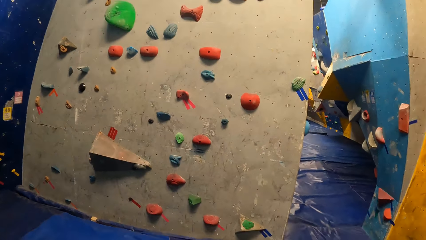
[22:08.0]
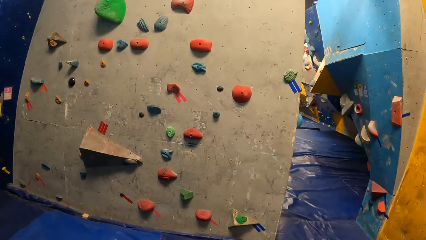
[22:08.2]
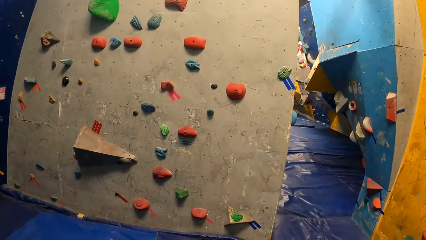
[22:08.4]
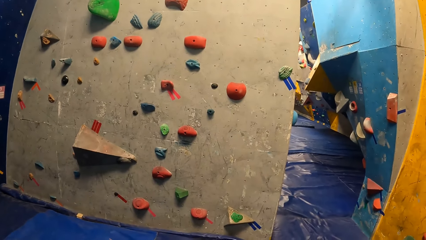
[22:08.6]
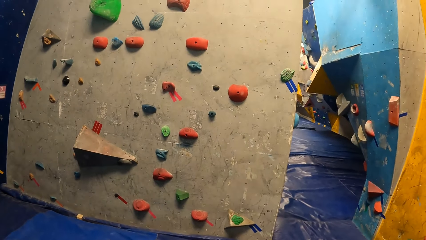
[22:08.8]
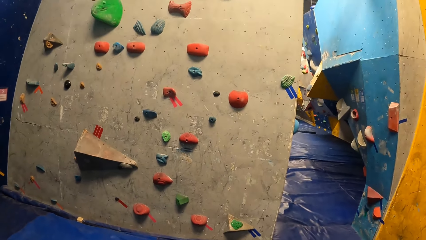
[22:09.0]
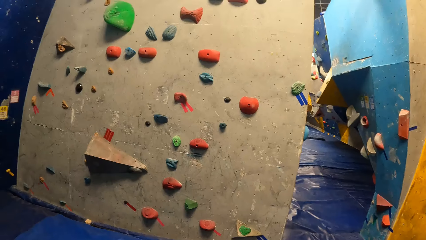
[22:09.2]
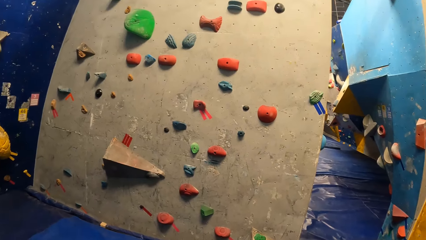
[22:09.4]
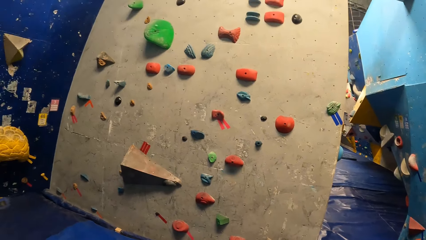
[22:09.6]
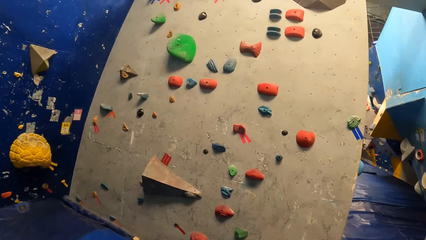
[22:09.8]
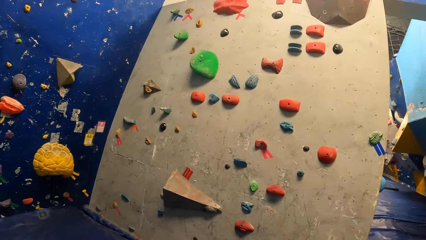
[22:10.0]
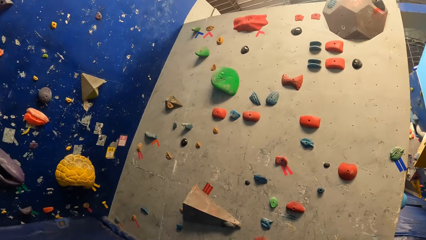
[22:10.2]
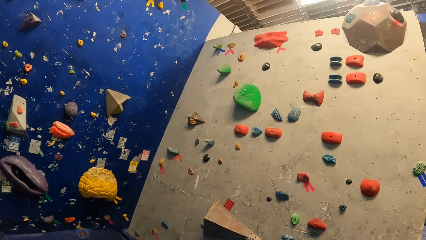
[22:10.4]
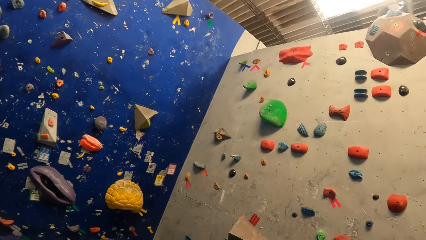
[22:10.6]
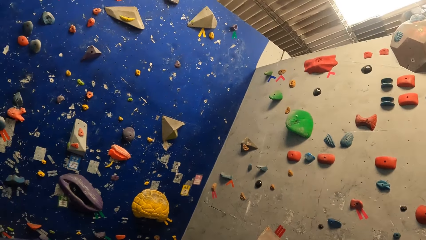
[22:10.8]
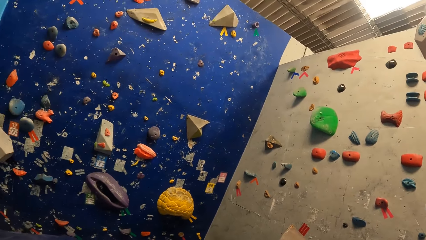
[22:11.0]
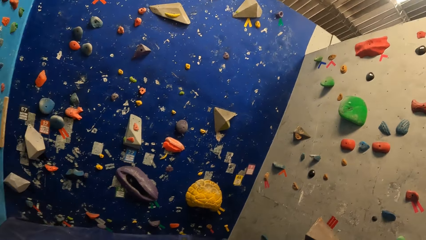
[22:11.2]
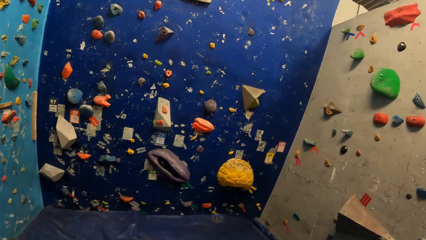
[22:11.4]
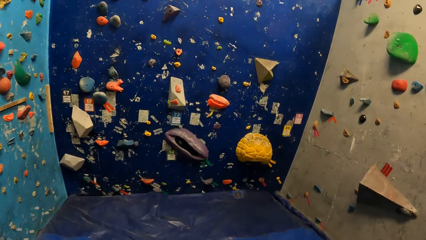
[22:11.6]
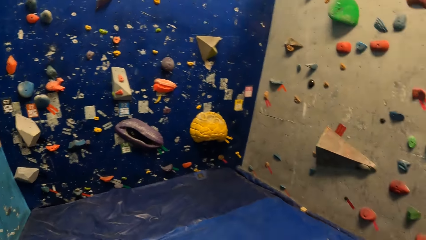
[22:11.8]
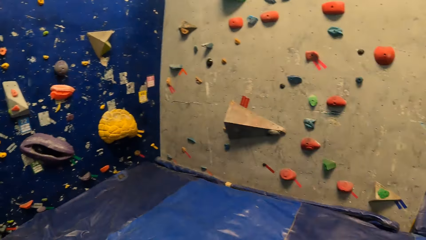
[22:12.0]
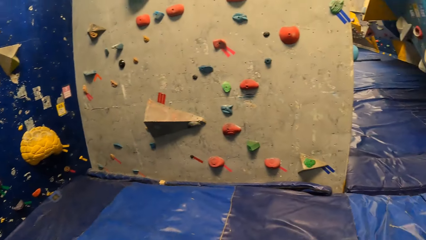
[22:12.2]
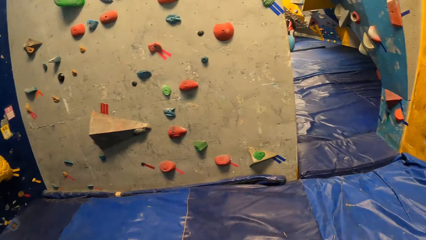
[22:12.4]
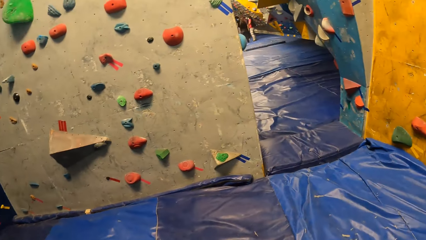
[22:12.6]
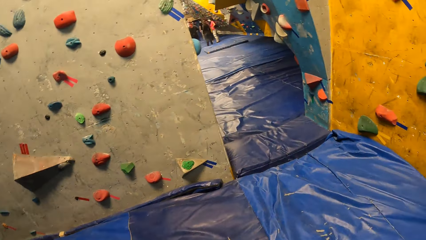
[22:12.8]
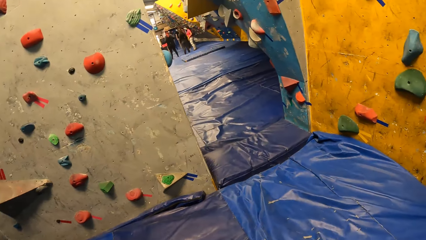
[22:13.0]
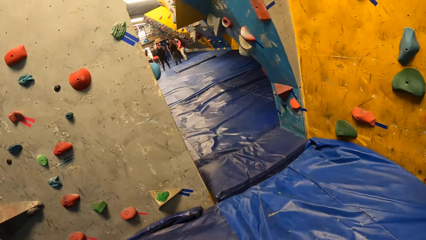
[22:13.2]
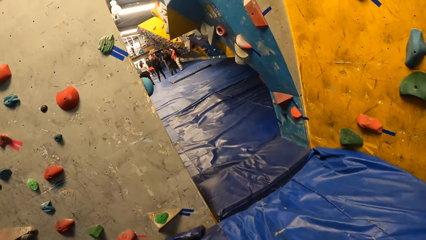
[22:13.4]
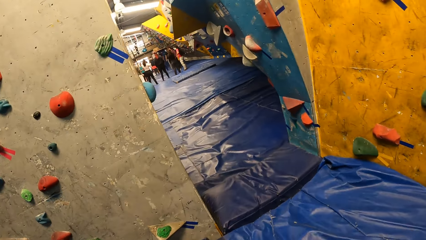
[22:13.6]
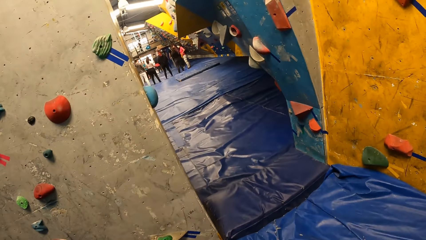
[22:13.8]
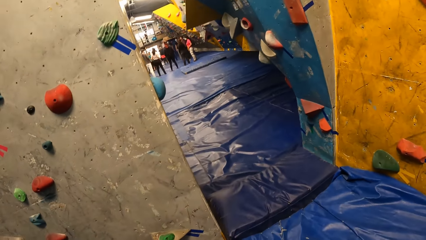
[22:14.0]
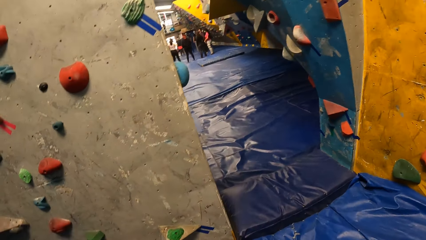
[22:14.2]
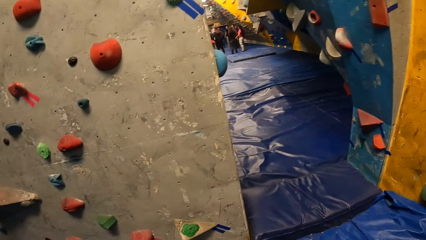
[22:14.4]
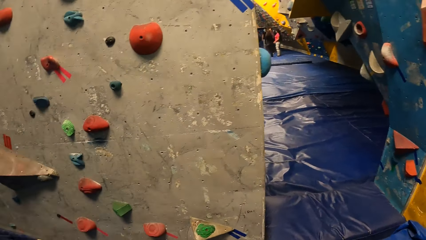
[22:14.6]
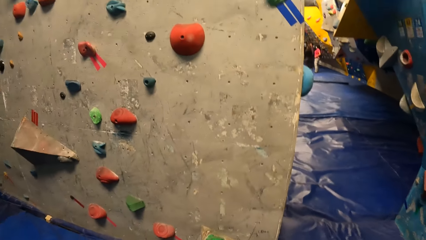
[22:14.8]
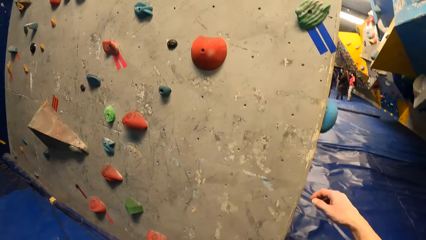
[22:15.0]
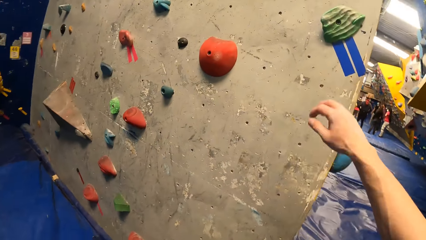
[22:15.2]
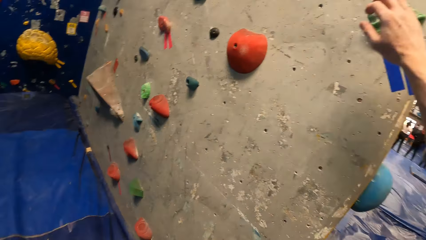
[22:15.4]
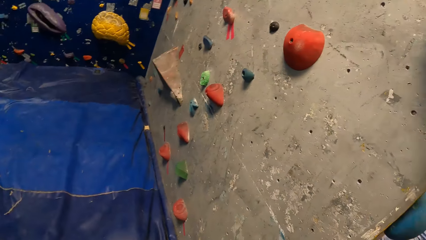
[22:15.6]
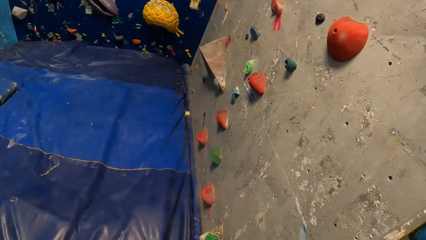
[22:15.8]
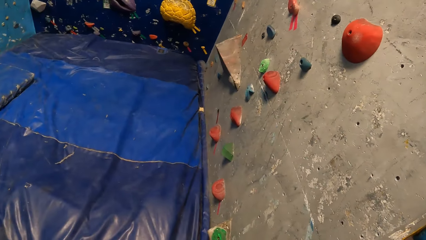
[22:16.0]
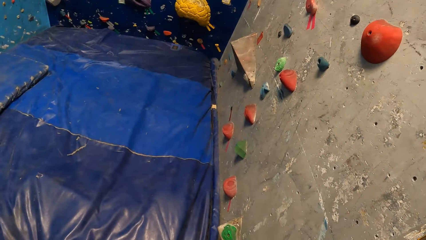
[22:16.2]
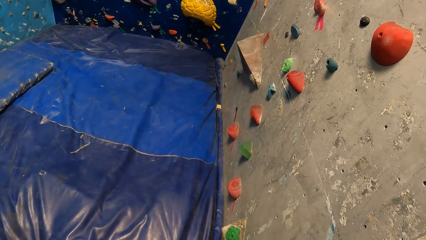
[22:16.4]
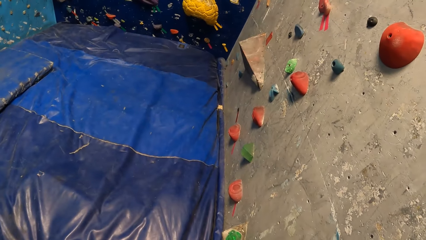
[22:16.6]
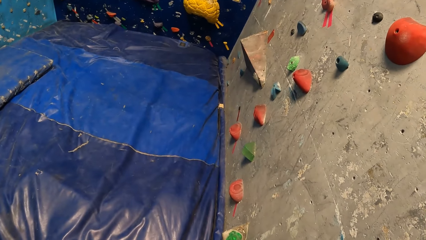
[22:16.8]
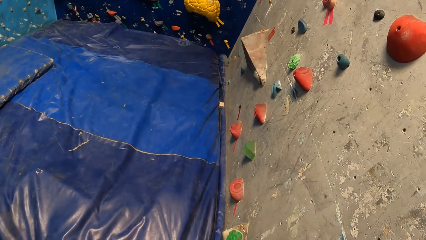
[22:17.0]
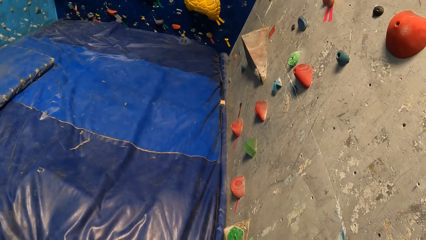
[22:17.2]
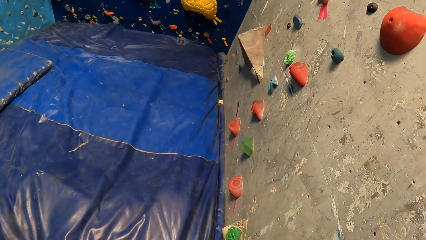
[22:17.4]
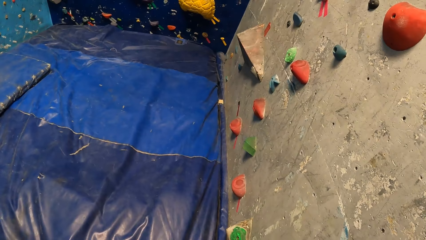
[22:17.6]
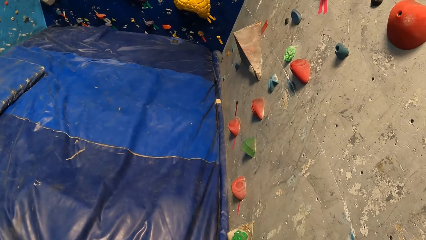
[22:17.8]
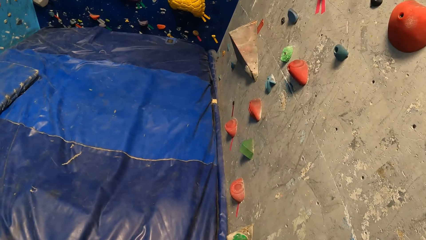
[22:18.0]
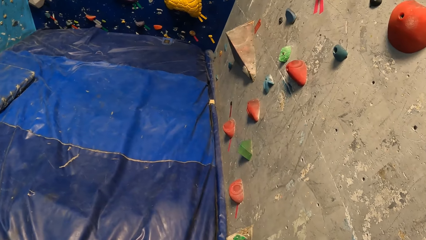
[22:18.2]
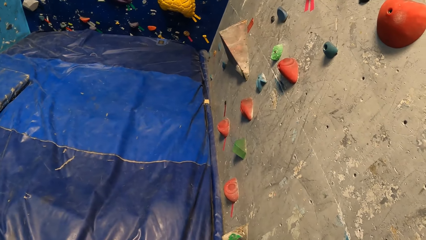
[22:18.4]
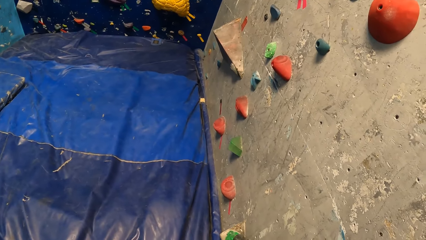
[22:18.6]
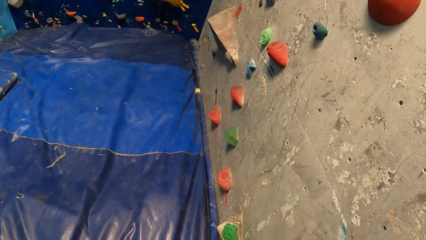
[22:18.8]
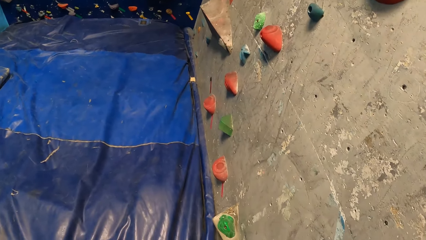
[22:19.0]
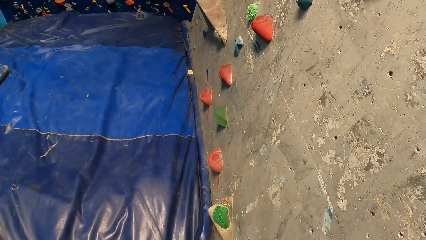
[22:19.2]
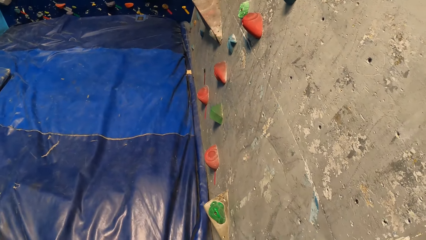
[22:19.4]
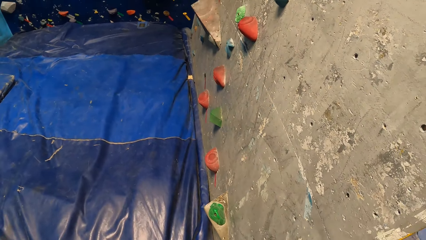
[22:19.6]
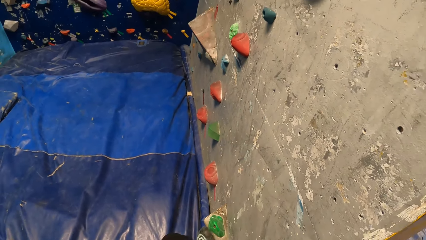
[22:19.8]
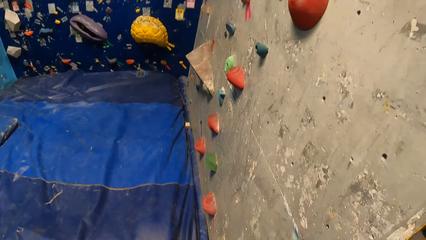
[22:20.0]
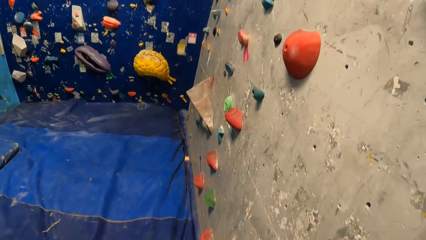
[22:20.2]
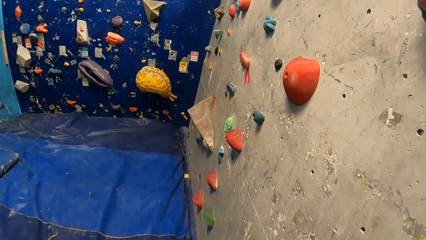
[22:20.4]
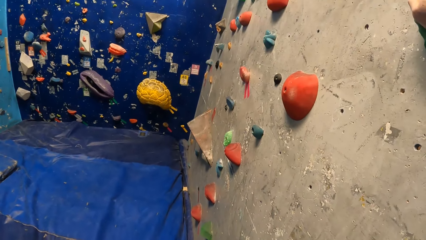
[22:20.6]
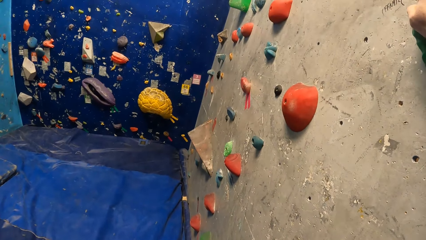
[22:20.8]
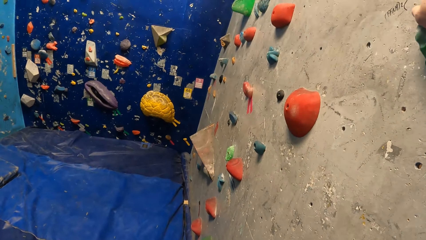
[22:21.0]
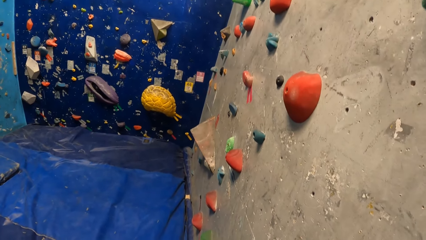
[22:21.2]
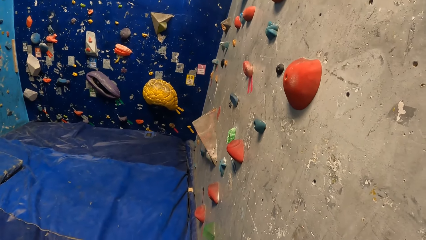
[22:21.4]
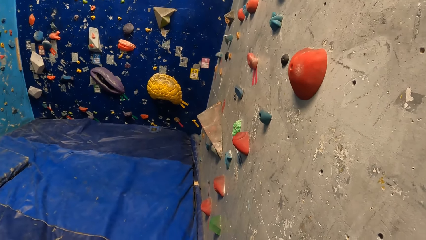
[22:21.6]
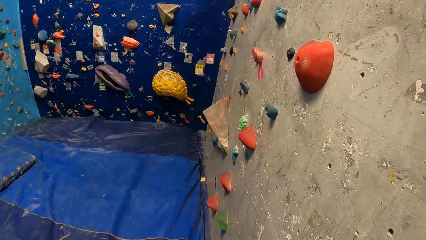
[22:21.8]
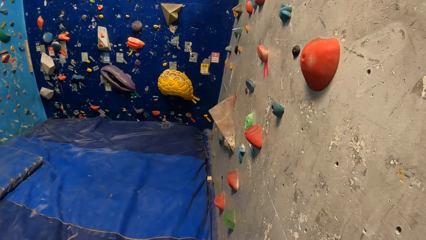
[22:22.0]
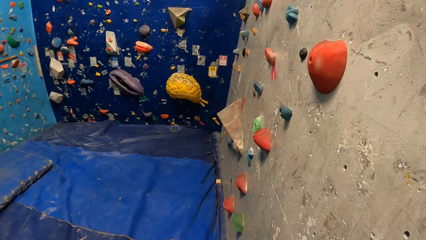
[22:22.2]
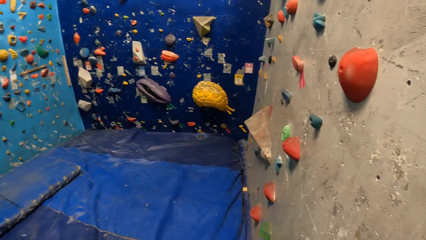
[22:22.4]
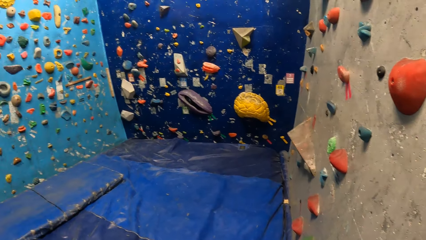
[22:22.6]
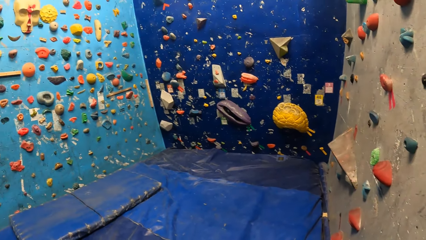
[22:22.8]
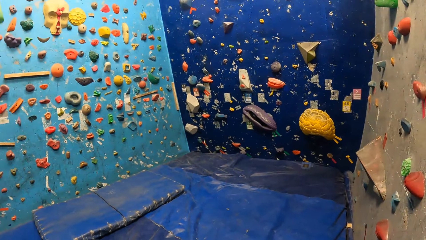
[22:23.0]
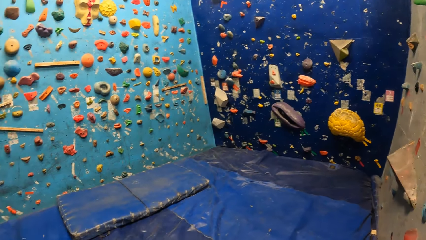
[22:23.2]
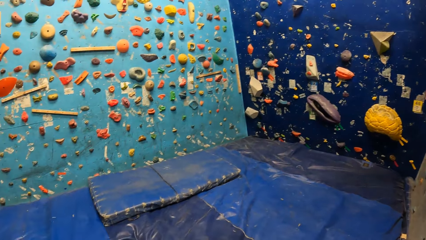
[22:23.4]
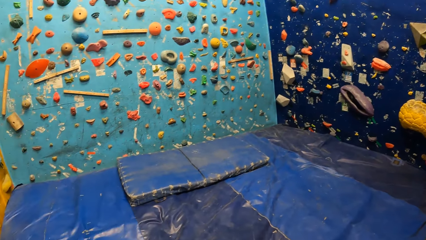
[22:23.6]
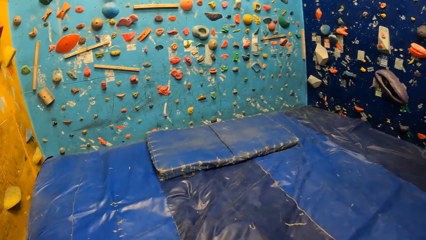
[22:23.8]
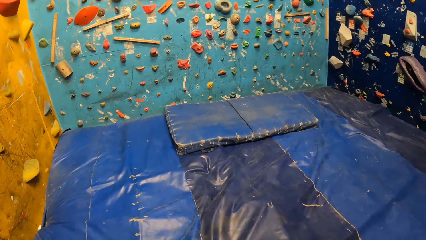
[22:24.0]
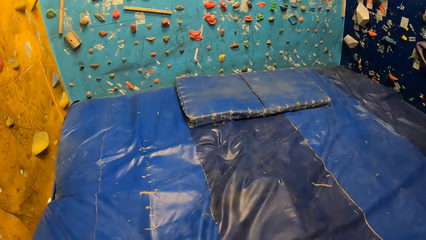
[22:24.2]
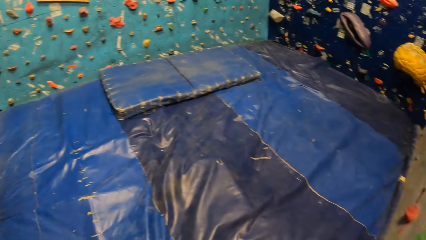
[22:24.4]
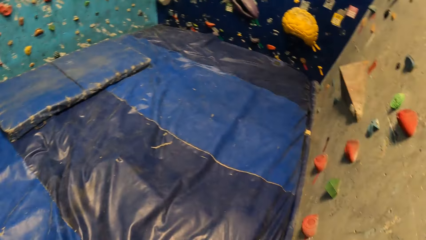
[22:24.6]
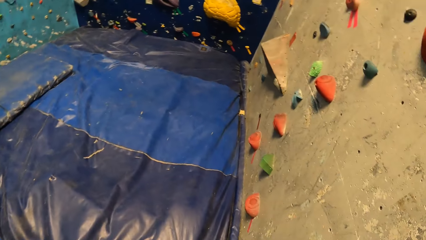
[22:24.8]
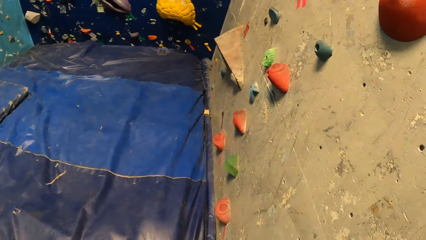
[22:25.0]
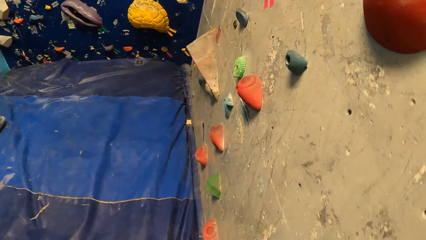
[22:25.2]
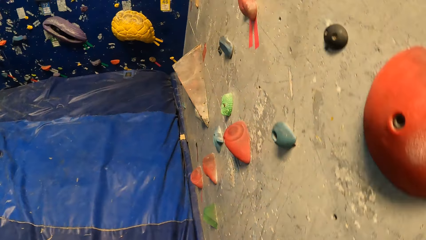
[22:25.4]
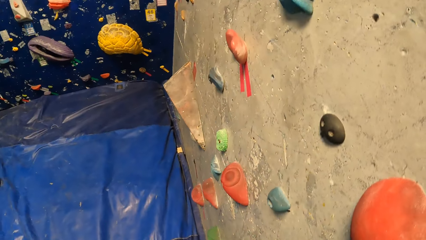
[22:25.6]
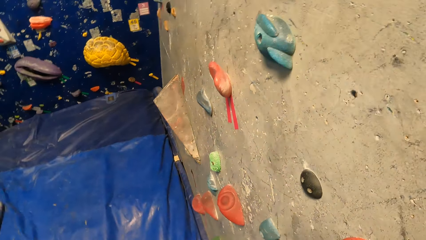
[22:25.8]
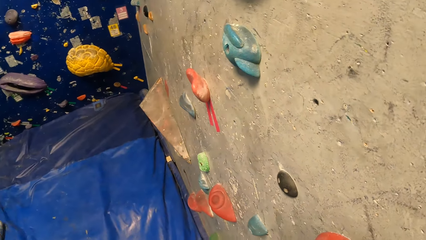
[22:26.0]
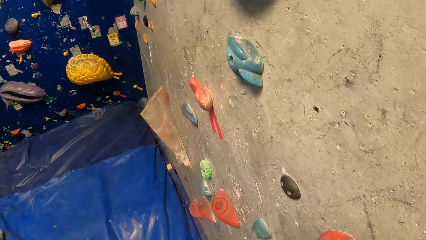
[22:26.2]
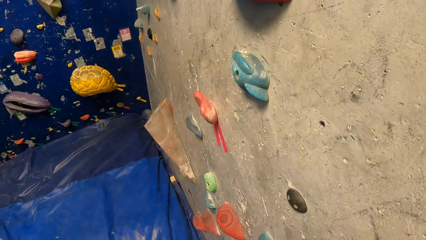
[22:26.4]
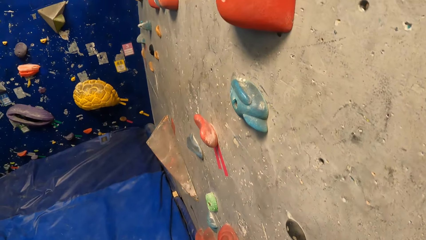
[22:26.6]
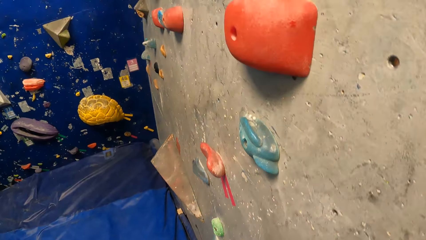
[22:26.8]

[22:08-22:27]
The camera wearer holds a climbing hold with his right hand on the climbing wall. He stares at the bouncing castle. He climbs the wall with his hands and his feet. He turns around the room.
